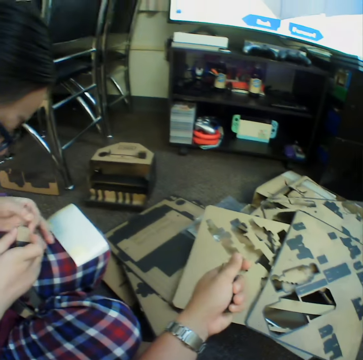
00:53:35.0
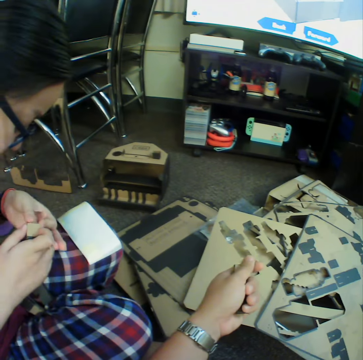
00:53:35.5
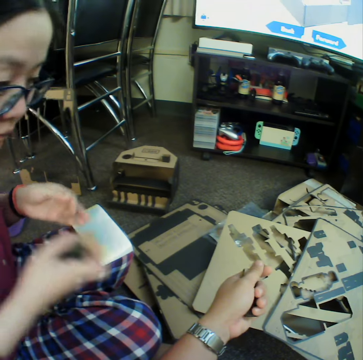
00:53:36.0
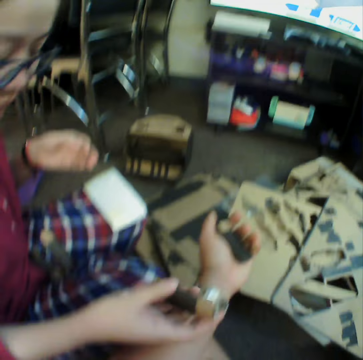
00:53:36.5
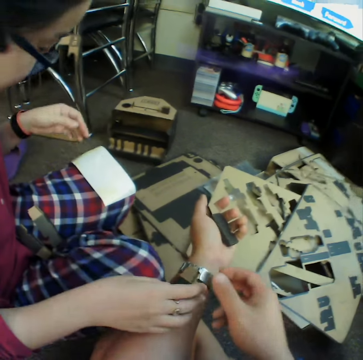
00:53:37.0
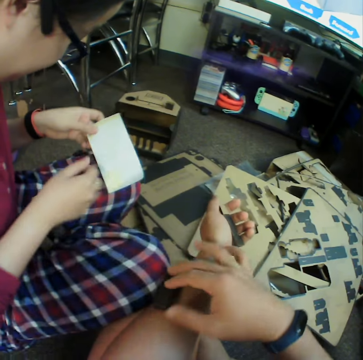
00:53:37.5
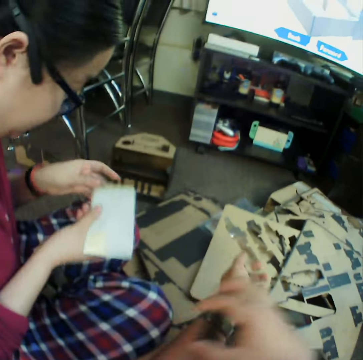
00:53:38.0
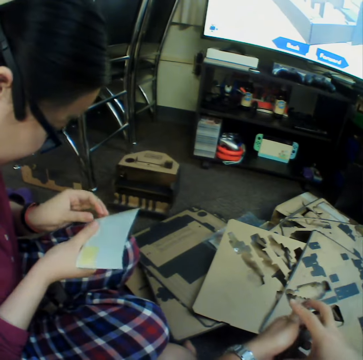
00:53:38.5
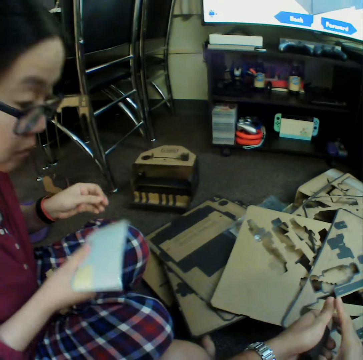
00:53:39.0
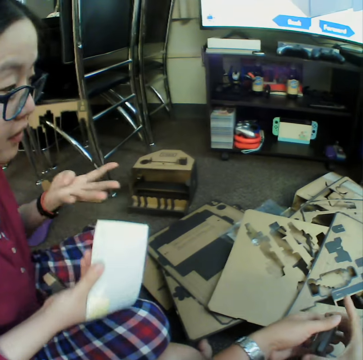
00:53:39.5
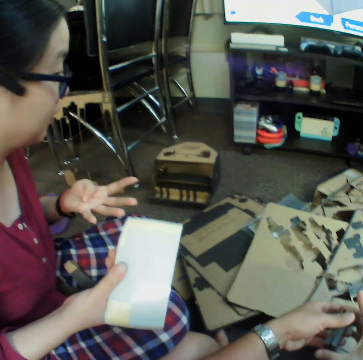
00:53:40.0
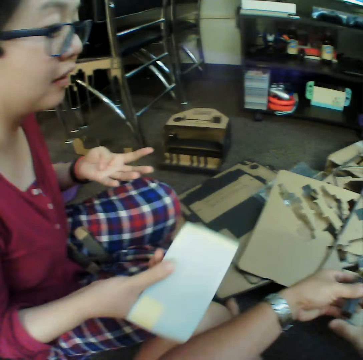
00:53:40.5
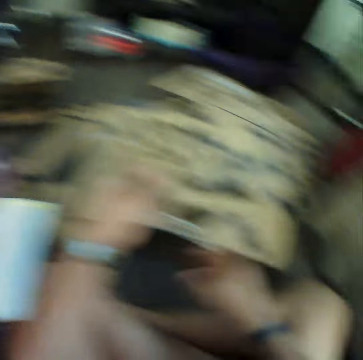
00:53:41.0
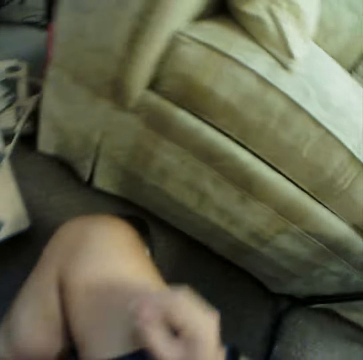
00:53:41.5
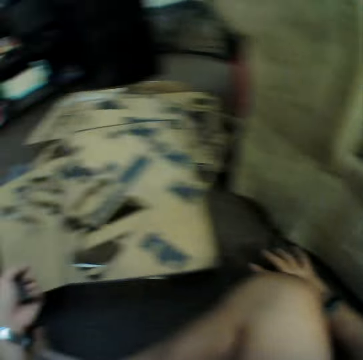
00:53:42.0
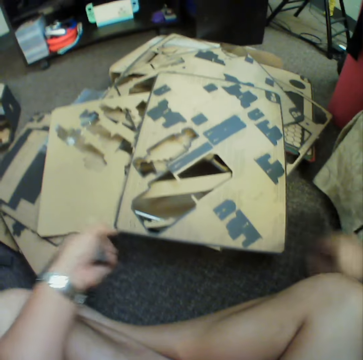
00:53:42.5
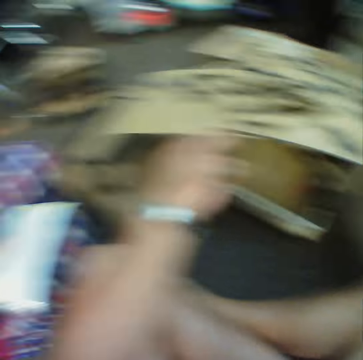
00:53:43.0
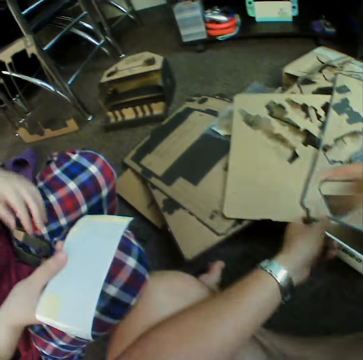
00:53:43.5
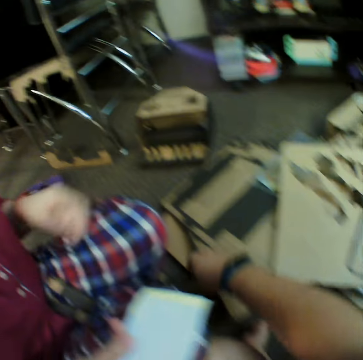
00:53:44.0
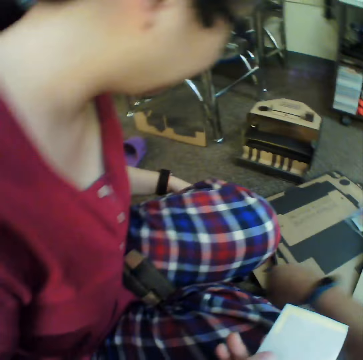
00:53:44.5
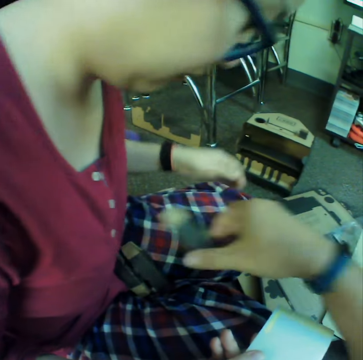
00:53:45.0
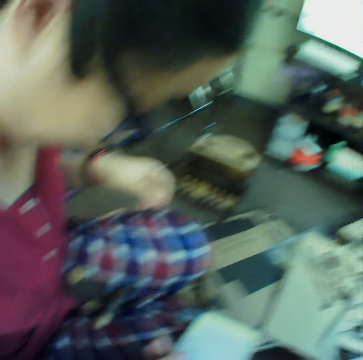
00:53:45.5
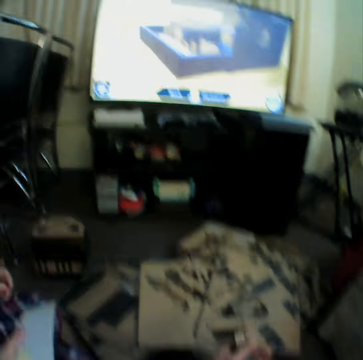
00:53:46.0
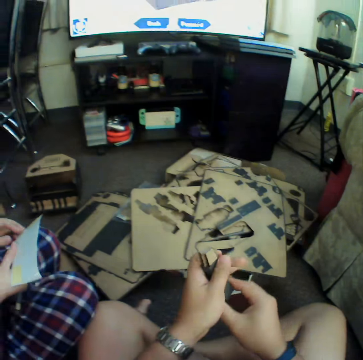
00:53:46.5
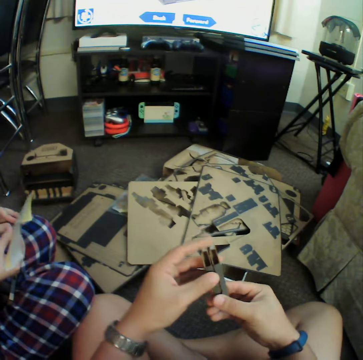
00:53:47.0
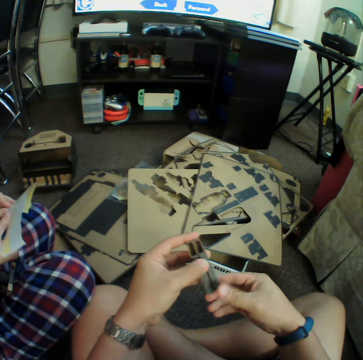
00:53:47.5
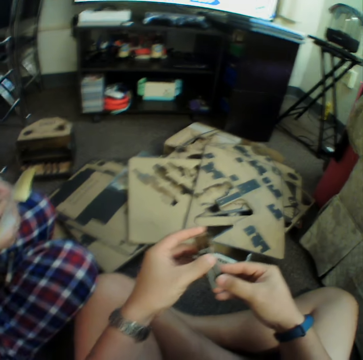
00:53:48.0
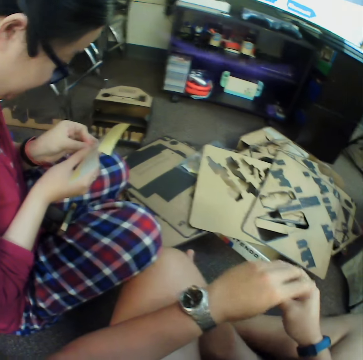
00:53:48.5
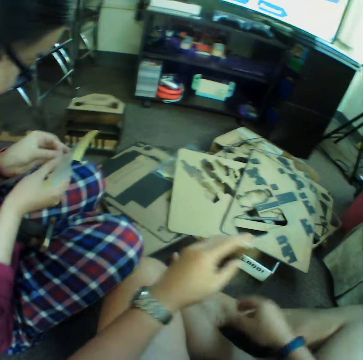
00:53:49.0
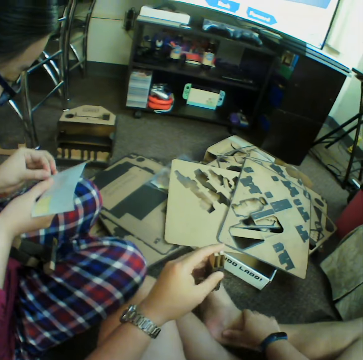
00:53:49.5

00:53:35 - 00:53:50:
A woman inspects the piece. The woman gives the camera wearer a folded piece. She picks up the sheet of paper and talks to the camera wearer. The camera wearer moves his hand on the carpet. He lifts up the boards and holds the cardboard. He points at the carpet. He picks up a cardboard piece. He drops the piece on the woman's thighs. He inspects the pieces. He holds the folded cardboard pieces.

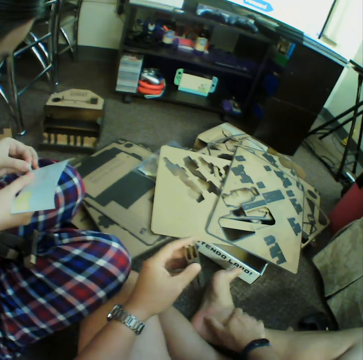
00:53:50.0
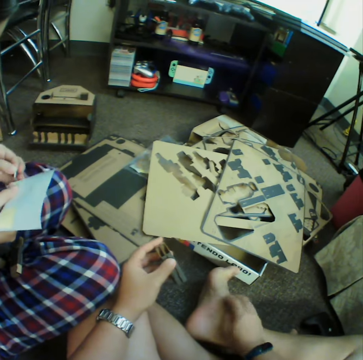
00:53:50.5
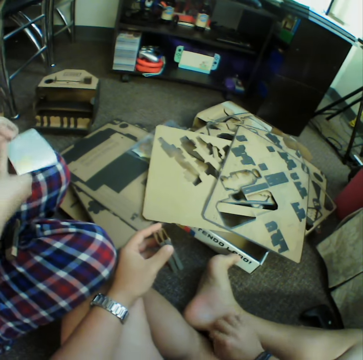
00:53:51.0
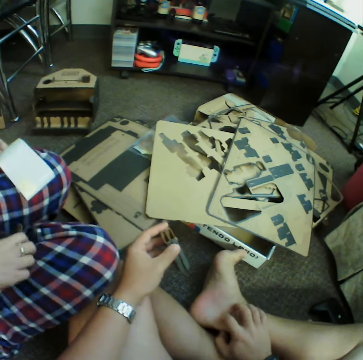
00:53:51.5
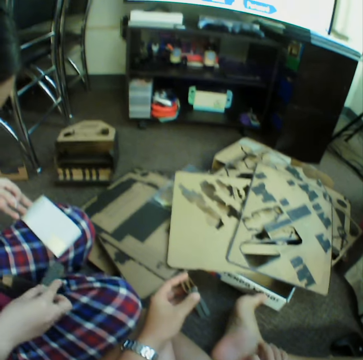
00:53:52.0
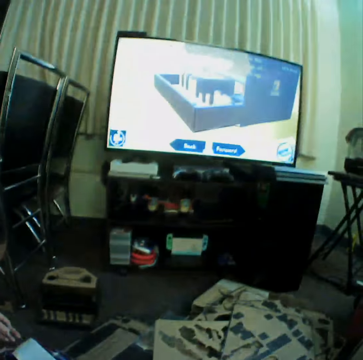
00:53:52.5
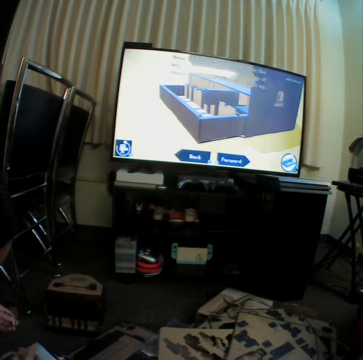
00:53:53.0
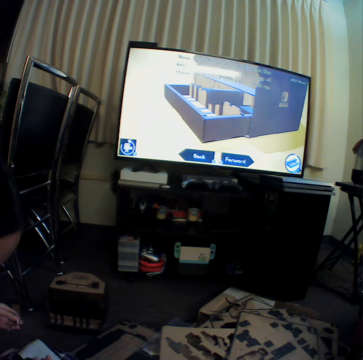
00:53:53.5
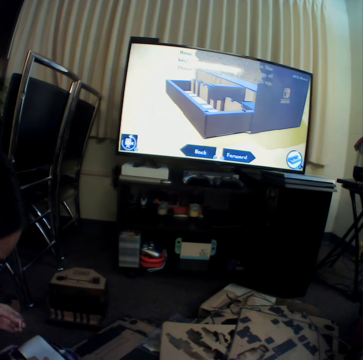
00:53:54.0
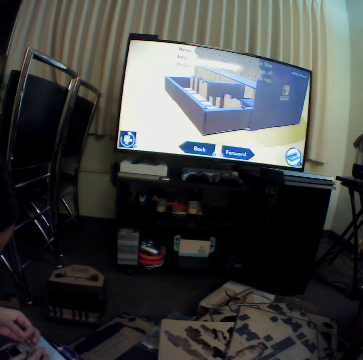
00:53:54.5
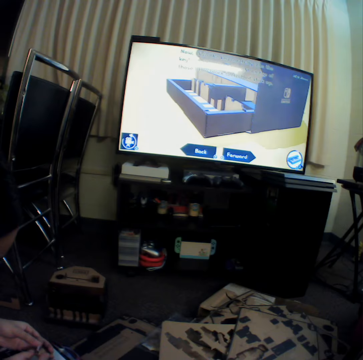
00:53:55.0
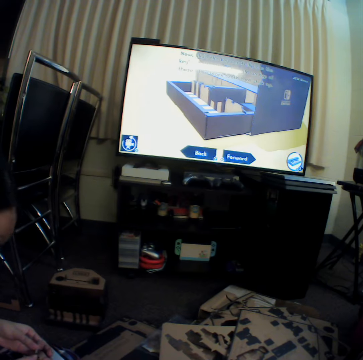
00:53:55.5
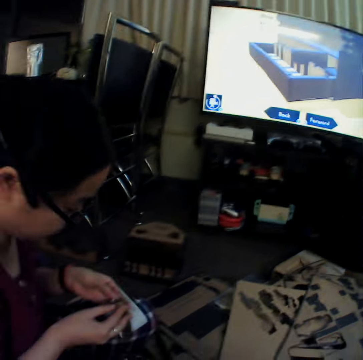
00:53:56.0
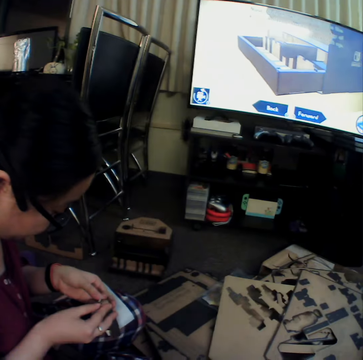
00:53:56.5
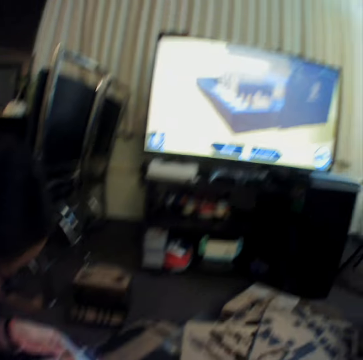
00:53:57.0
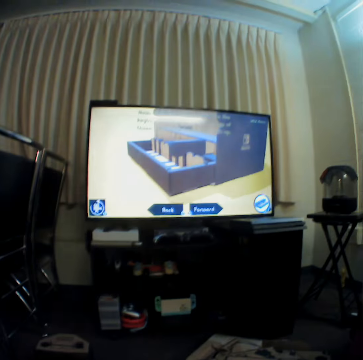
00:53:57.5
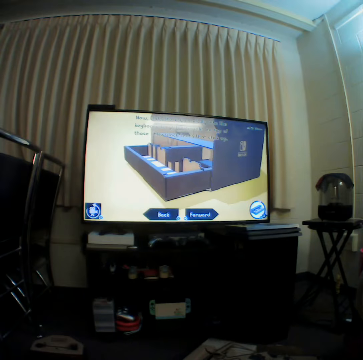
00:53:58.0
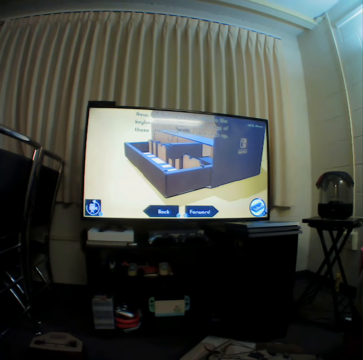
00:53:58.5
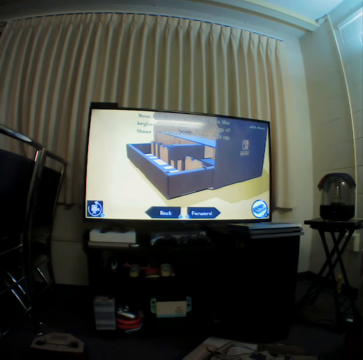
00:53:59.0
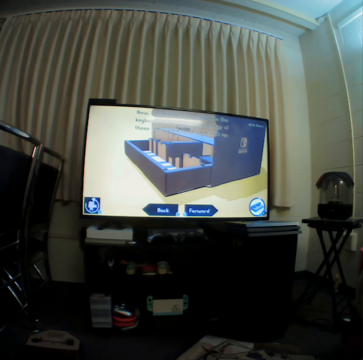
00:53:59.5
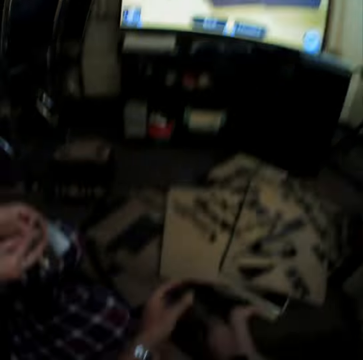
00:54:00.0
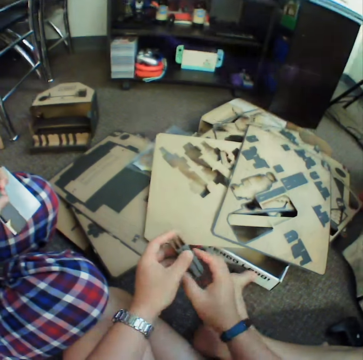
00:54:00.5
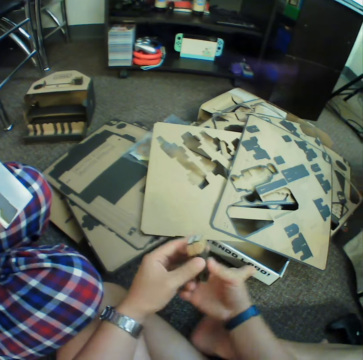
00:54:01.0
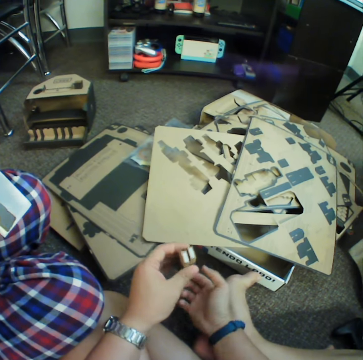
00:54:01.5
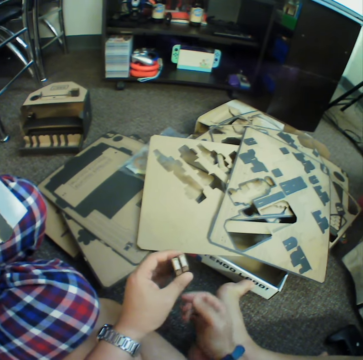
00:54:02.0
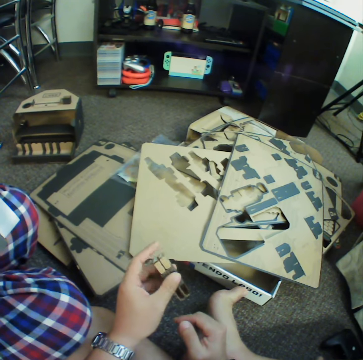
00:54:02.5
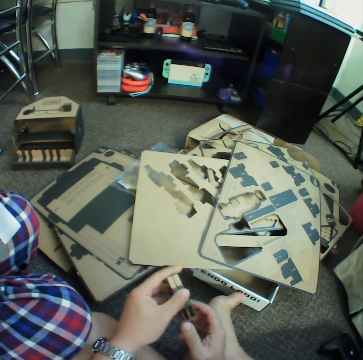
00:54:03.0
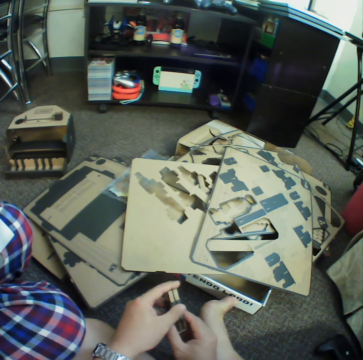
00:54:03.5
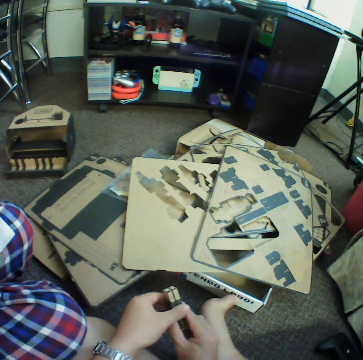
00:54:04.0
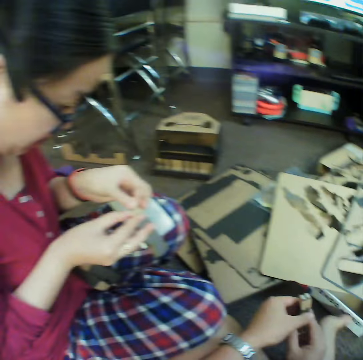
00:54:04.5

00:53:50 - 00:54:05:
The camera wearer talks to a woman. He scratches his leg. The woman holds a glue tape. The camera wearer looks at the screen to see the made piano. The woman inspects the pieces. The camera wearer watches television. He inspects the pieces. He holds the folded cardboard pieces.

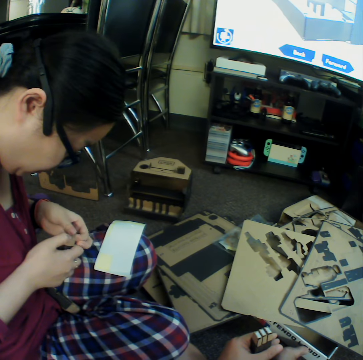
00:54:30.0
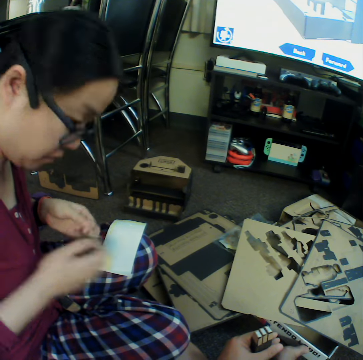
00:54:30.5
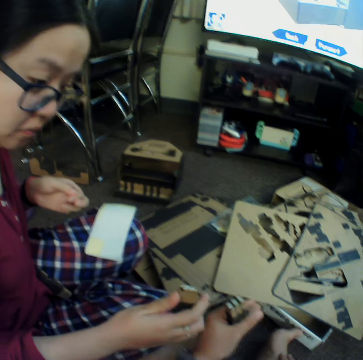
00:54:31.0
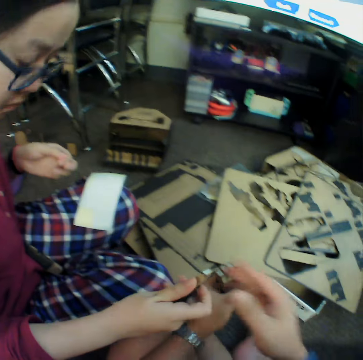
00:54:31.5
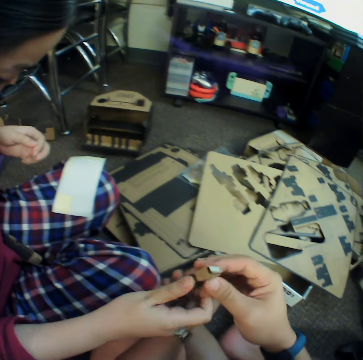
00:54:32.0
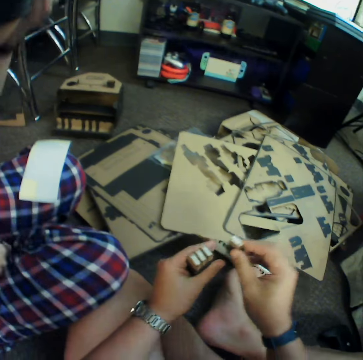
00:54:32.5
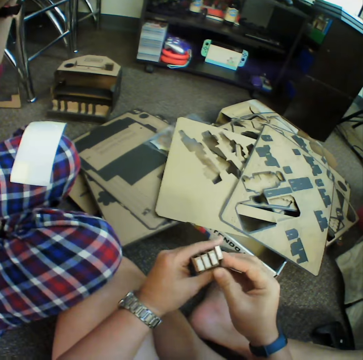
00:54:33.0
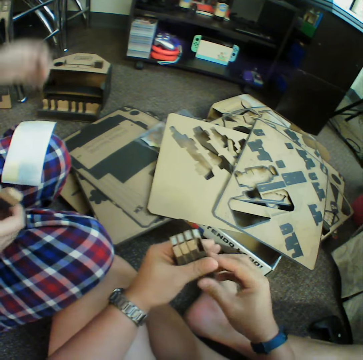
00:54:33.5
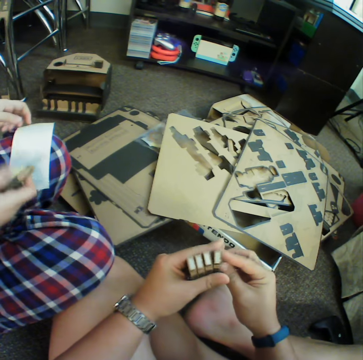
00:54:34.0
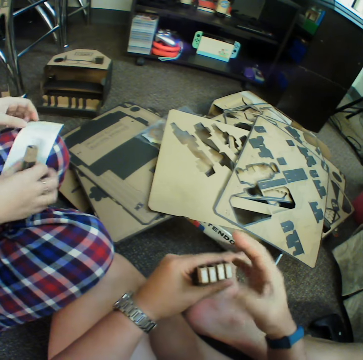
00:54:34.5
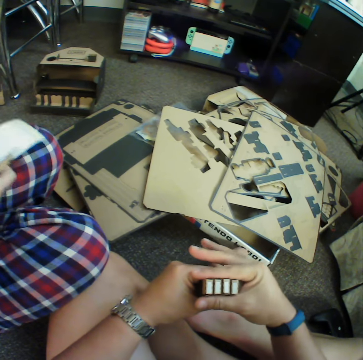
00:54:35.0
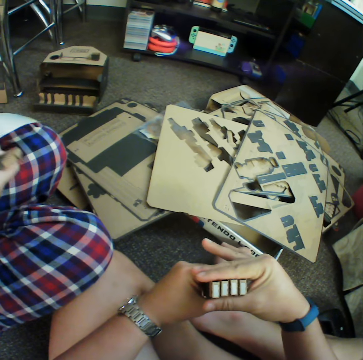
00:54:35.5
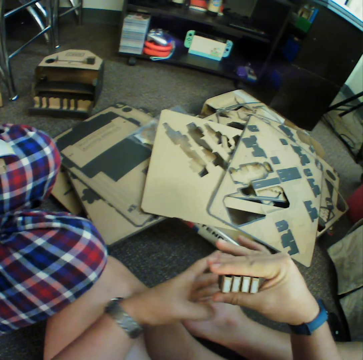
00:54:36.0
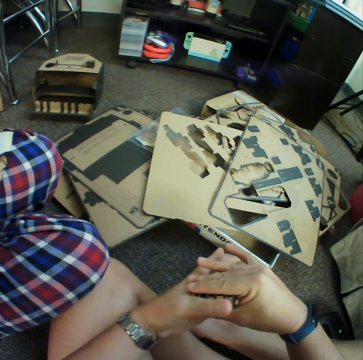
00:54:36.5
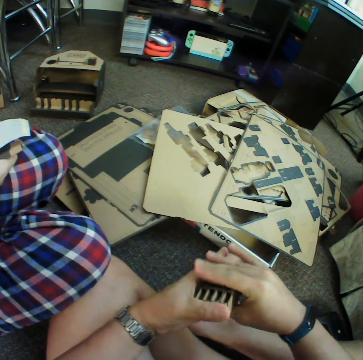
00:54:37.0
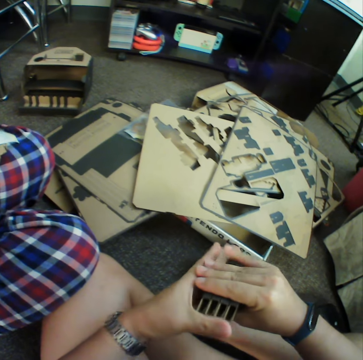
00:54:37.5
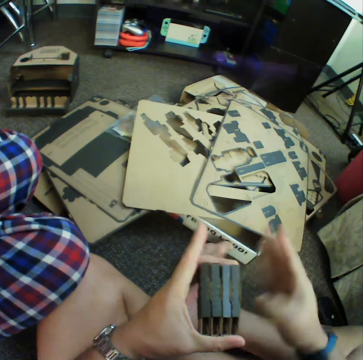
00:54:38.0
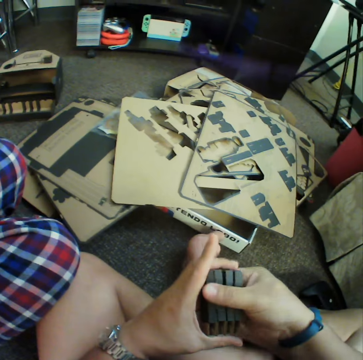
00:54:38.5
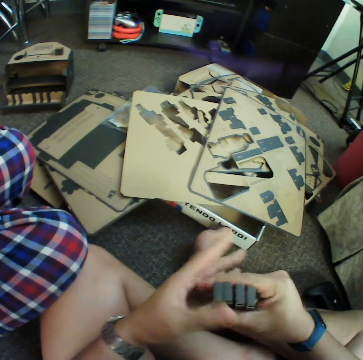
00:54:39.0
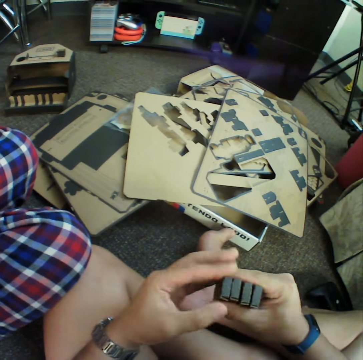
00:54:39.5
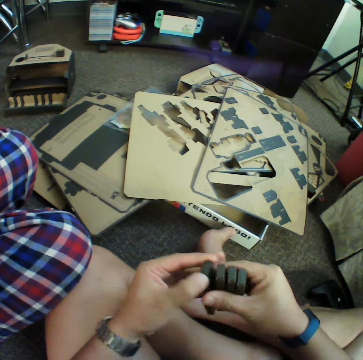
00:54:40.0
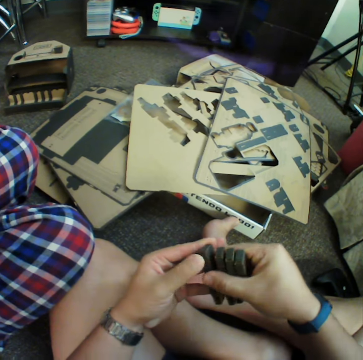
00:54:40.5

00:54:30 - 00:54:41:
A woman hands a complete piece to the camera wearer. The camera wearer takes the complete piece from the woman. They place the pieces together. They inspect the pieces.
